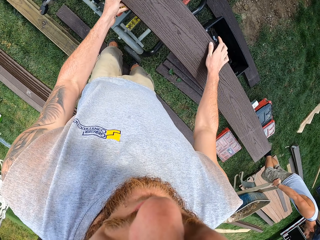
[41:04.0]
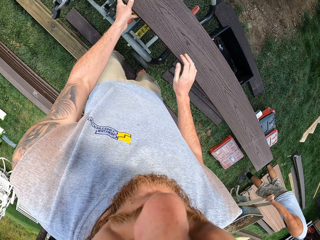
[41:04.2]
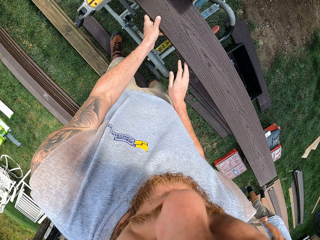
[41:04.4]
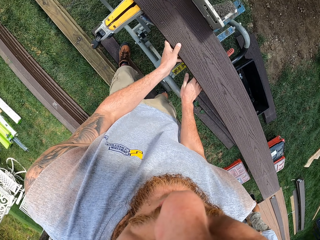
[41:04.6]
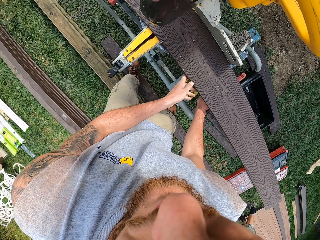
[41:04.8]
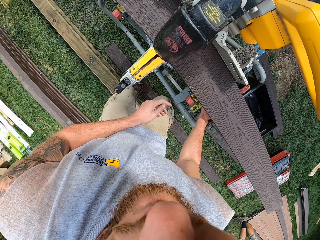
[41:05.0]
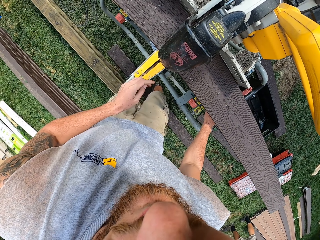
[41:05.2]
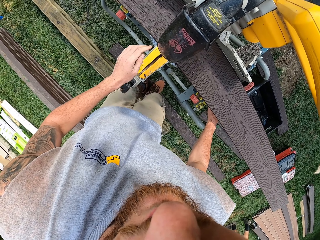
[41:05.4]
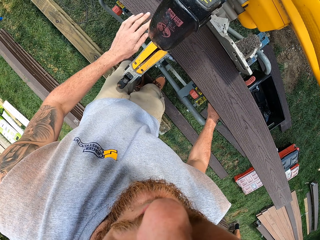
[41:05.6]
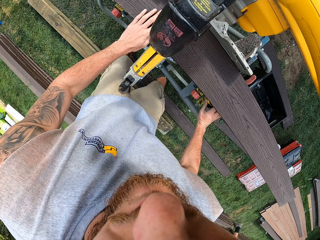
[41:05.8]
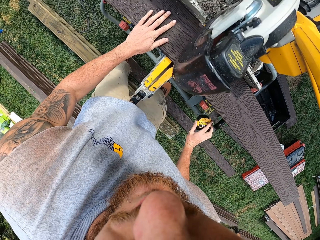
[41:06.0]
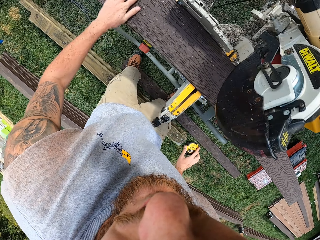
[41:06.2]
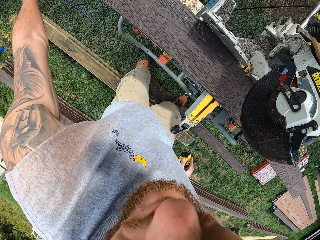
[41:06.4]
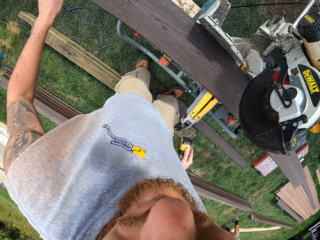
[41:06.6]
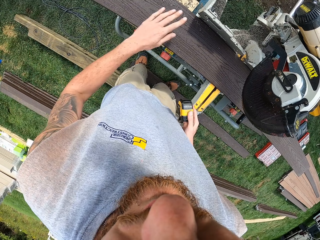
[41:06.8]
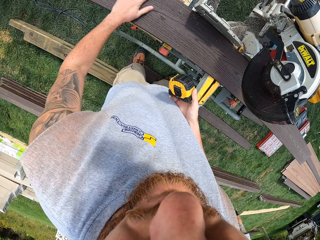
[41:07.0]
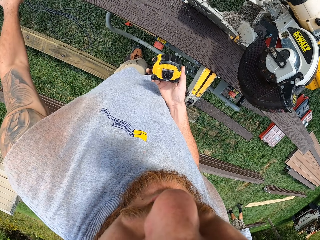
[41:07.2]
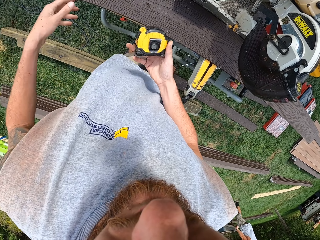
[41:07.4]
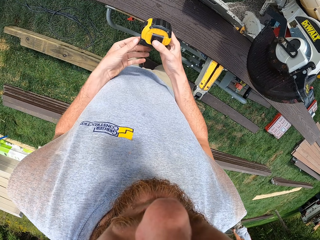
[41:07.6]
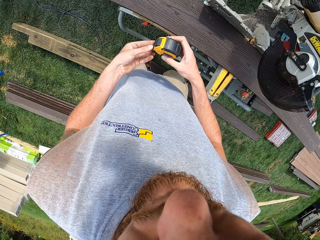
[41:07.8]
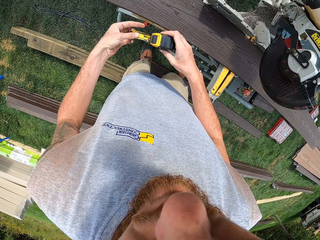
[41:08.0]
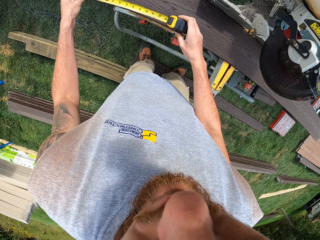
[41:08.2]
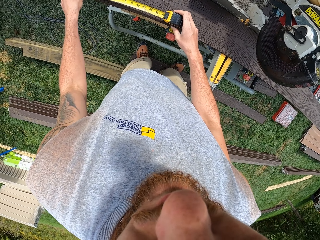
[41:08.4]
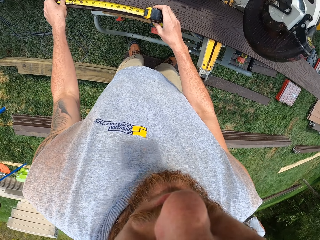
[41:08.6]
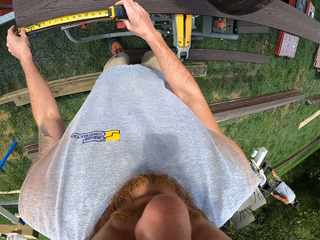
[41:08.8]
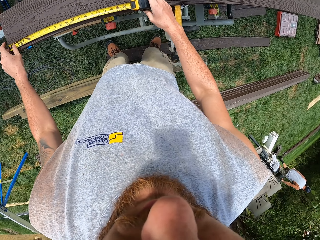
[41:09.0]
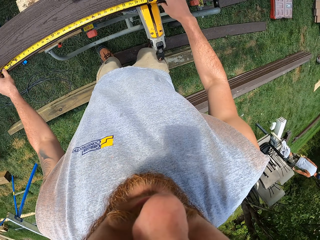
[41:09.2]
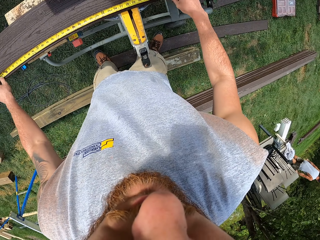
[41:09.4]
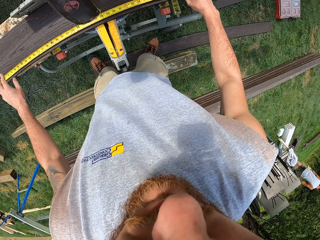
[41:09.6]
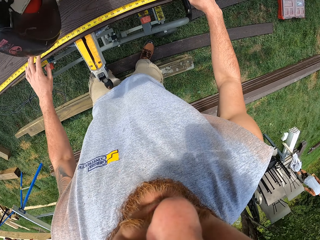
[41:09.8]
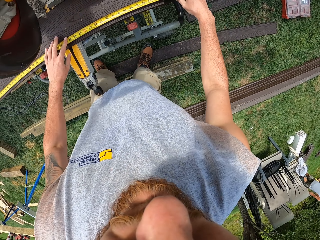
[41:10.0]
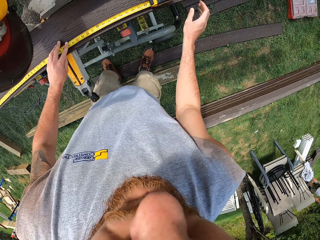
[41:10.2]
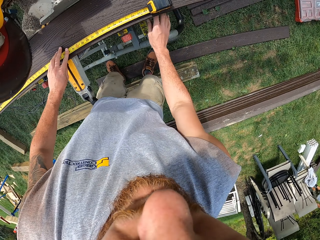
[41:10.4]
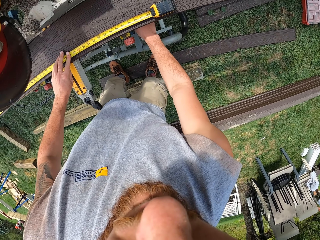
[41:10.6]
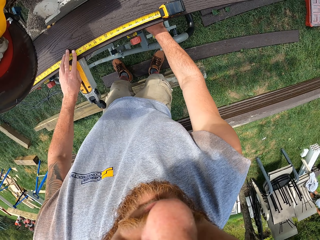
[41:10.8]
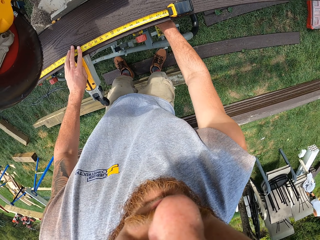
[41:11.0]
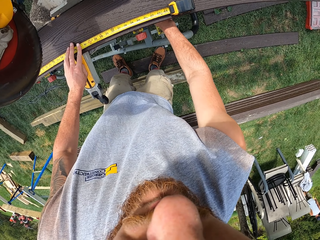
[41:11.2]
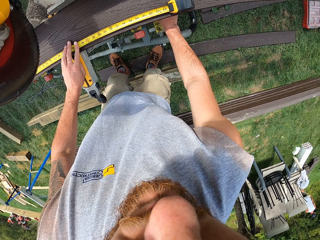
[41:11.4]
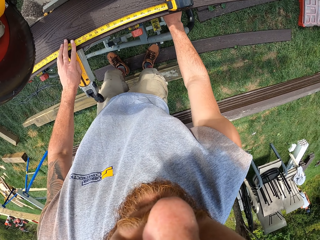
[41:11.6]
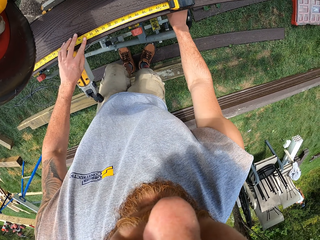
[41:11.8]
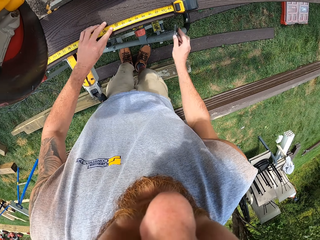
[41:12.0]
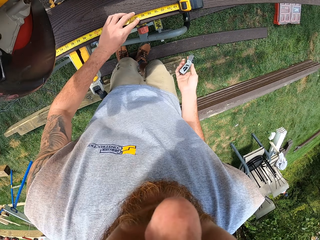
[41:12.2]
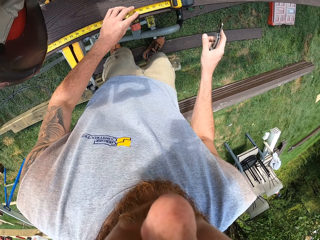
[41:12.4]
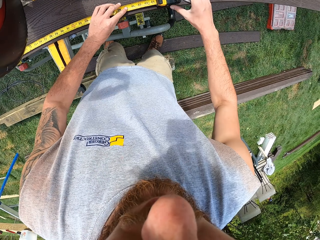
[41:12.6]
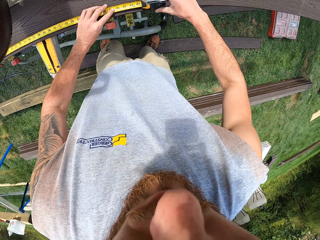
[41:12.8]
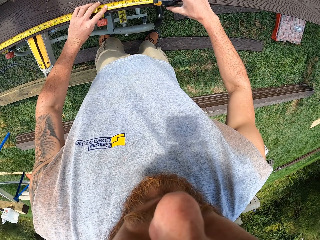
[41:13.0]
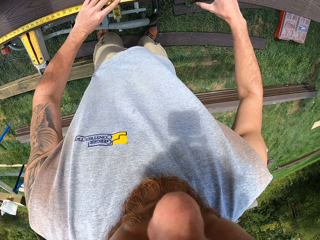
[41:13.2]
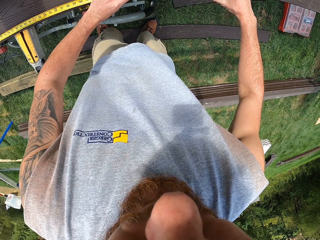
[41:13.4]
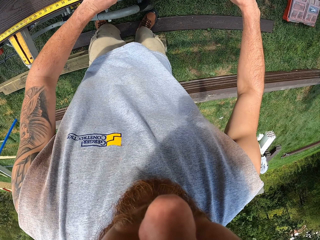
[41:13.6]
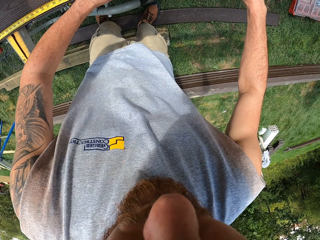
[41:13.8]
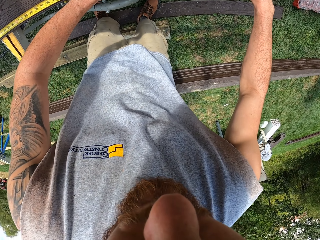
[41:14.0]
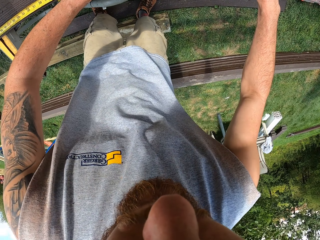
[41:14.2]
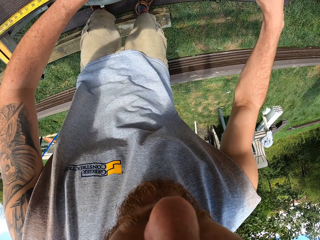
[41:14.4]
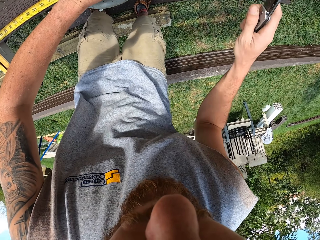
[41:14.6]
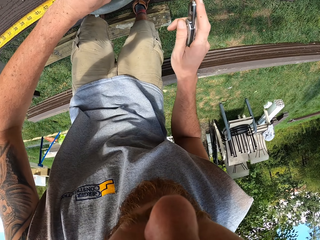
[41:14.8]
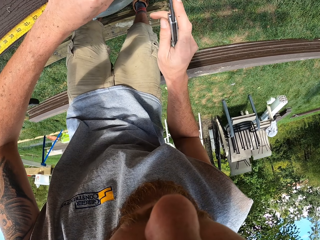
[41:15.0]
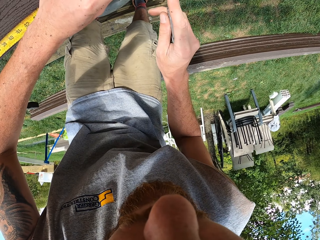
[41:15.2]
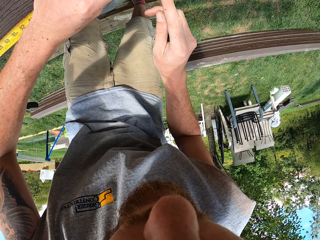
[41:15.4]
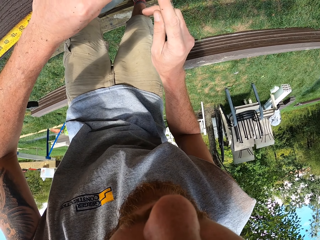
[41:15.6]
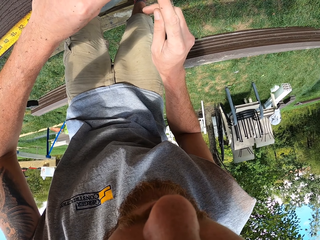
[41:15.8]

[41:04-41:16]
The camera wearer picks up the tape measure. They wipe the wood. They adjust the tape measure. They measure the wood. They pick up a cutter knife. They measure the wood.

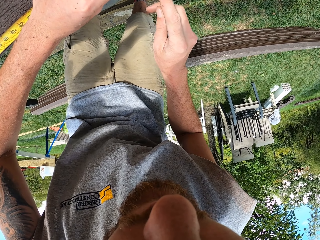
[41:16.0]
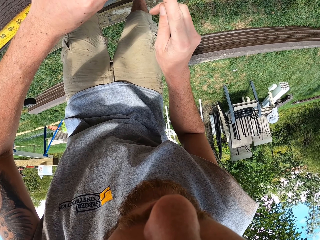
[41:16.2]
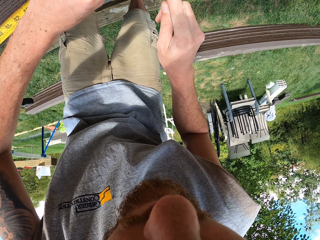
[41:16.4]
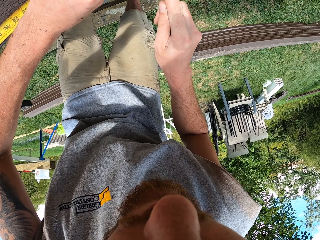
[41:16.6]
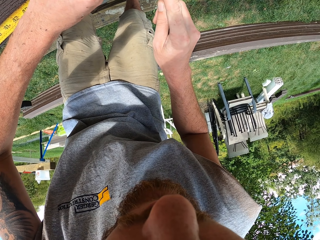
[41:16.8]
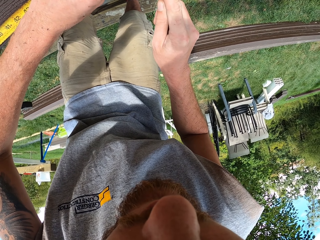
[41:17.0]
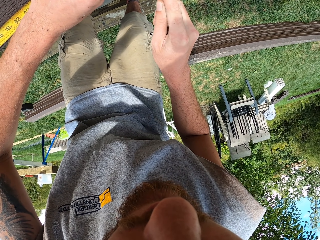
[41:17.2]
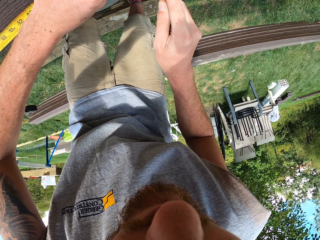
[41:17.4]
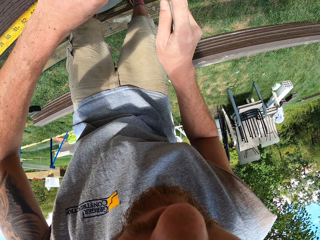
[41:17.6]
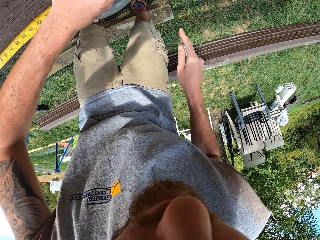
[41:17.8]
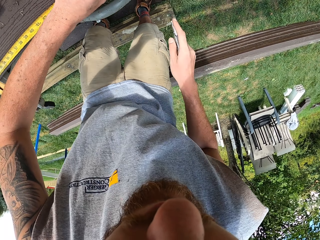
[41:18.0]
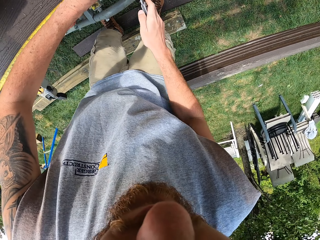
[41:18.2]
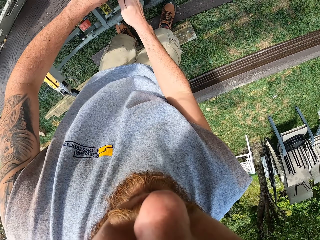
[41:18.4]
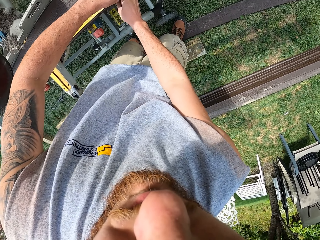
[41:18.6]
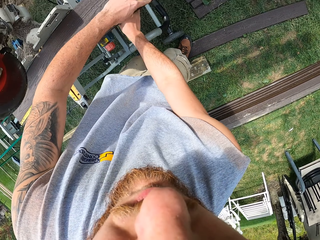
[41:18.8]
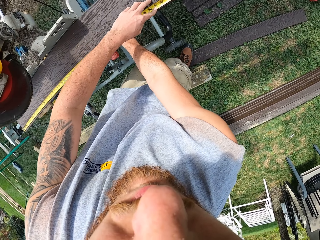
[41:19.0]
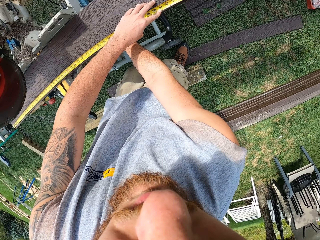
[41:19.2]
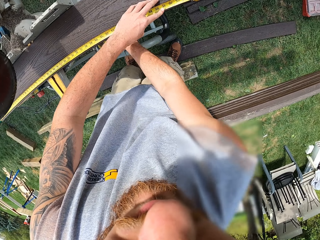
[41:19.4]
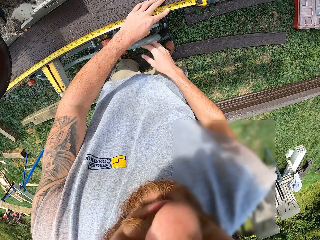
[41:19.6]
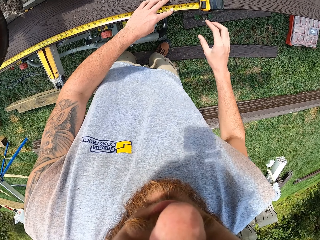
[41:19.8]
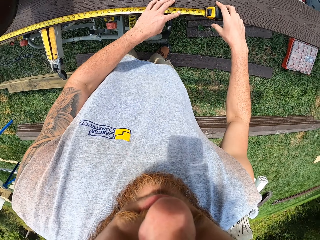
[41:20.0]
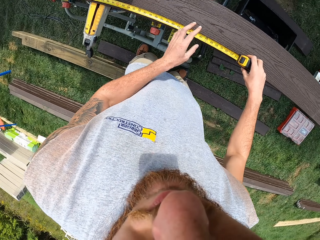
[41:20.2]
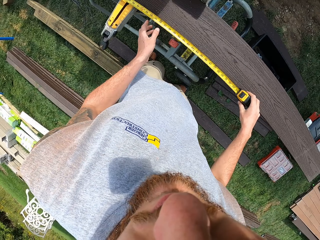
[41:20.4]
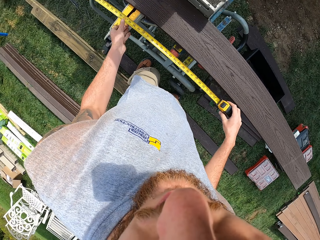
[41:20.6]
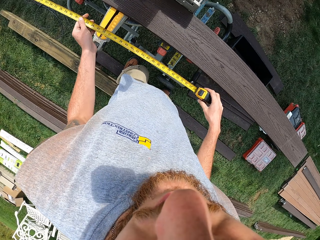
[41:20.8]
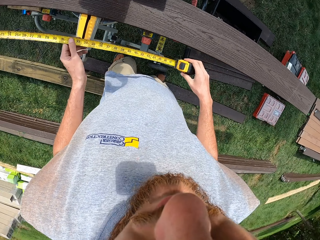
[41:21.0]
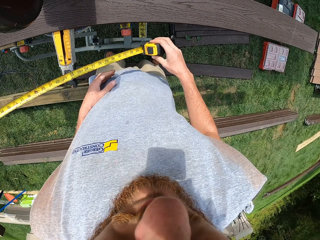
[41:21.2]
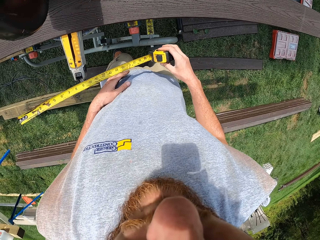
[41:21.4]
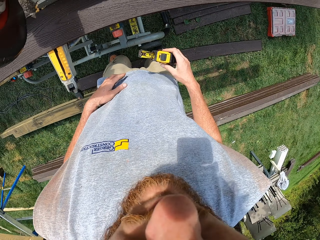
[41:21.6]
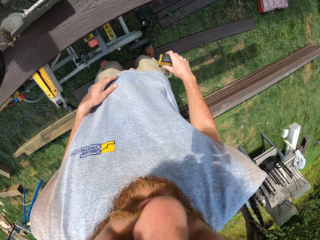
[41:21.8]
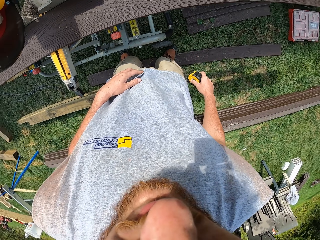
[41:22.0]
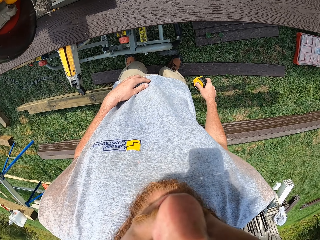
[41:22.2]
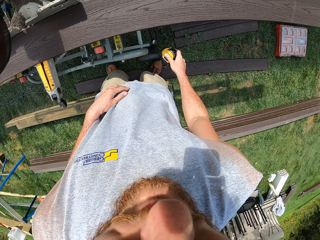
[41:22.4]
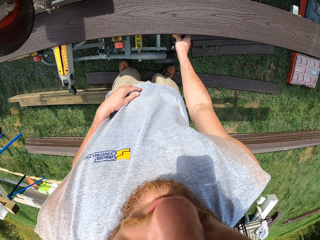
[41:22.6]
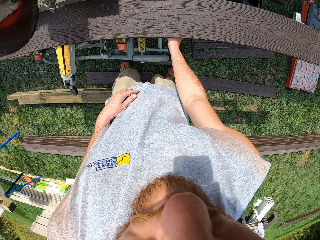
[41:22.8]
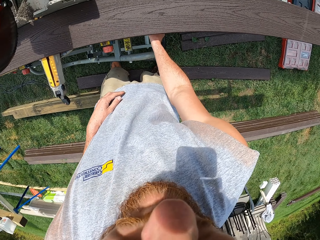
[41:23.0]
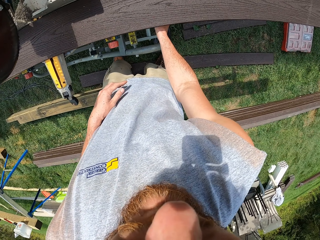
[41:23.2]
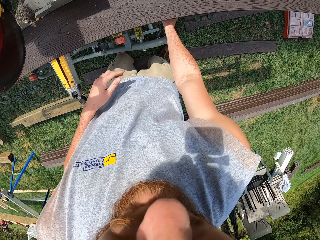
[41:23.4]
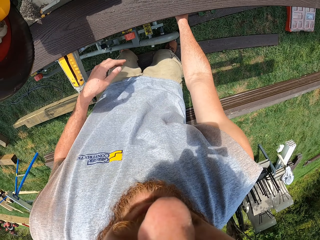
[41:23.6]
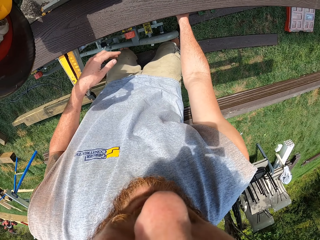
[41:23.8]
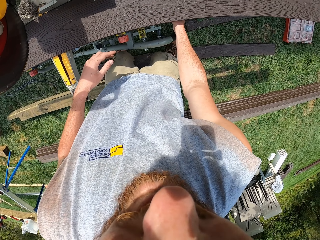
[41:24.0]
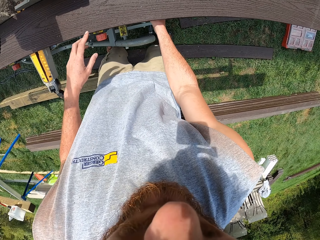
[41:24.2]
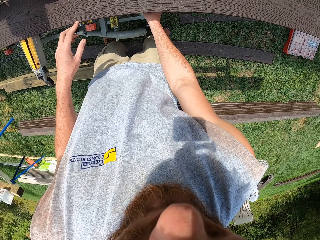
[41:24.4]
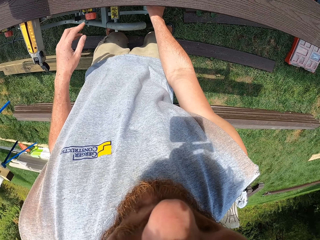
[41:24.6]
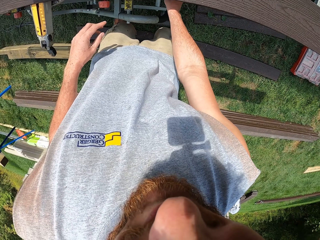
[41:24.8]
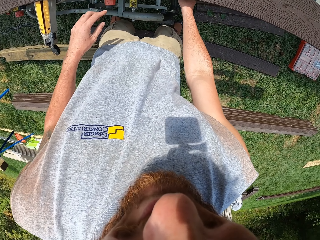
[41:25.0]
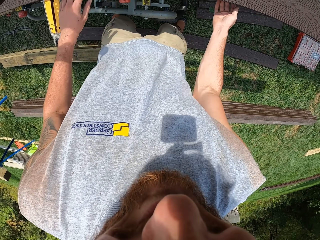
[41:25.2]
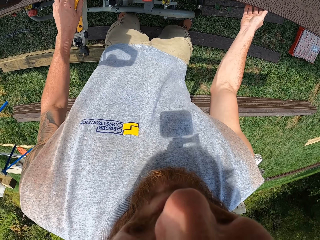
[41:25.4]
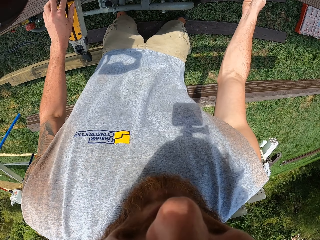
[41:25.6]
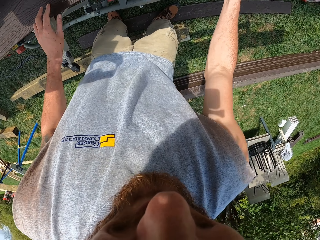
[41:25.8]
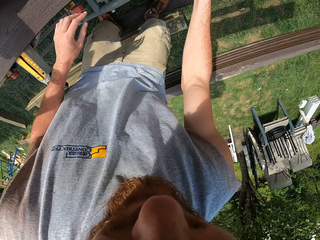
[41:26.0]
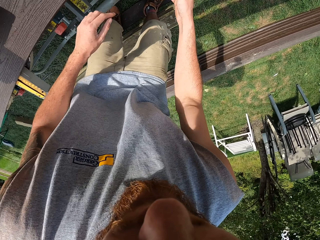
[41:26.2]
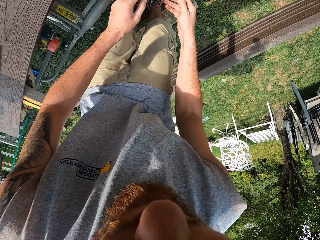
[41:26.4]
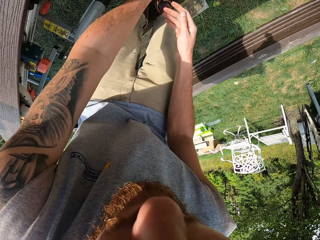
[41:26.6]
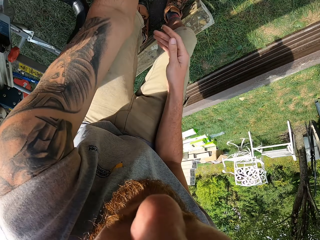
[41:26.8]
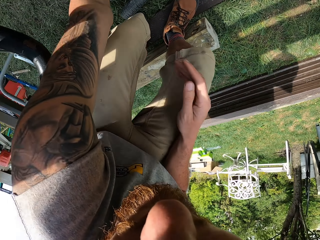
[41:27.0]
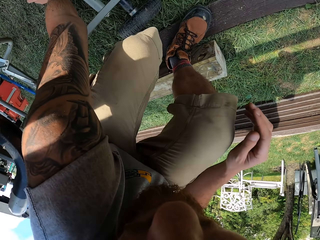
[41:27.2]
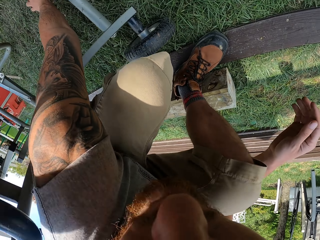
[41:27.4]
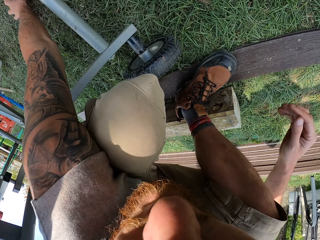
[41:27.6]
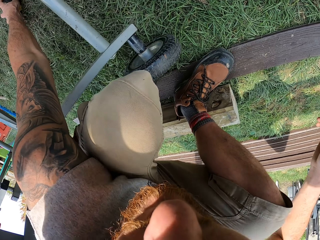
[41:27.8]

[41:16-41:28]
The camera wearer makes a mark on the wood. They adjust a cutter knife. They put the knife on the machine. They adjust a tape measure. They hold the tape measure. They put the tape measure on the machine. They hold the wood.
